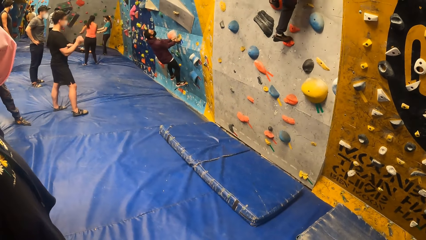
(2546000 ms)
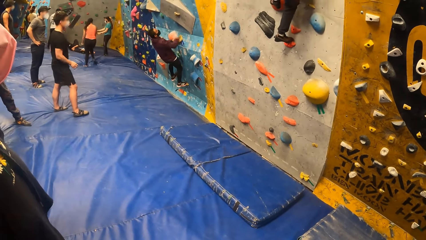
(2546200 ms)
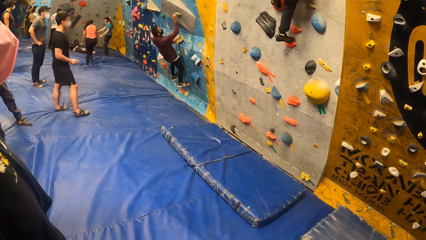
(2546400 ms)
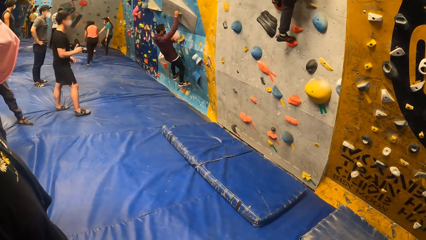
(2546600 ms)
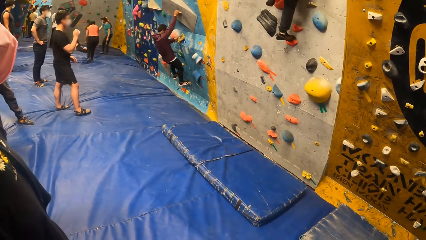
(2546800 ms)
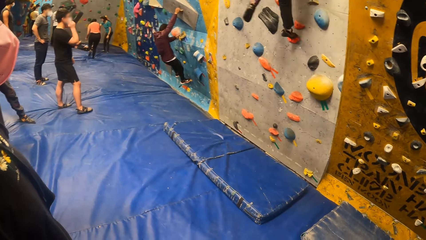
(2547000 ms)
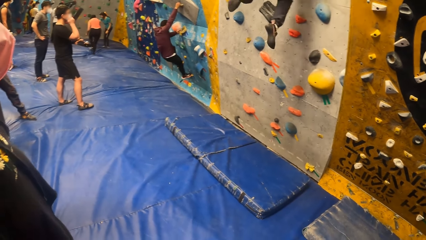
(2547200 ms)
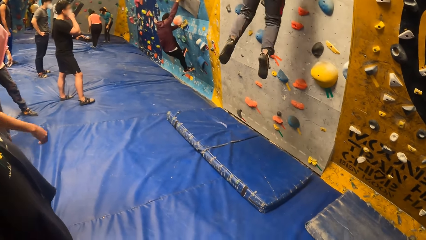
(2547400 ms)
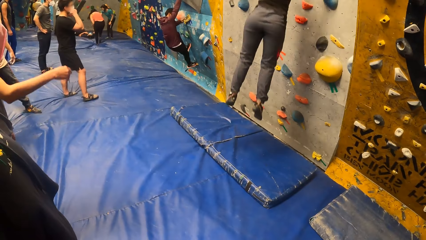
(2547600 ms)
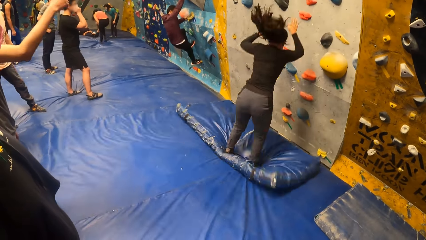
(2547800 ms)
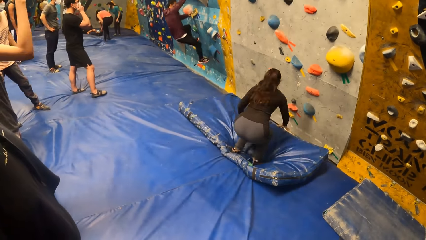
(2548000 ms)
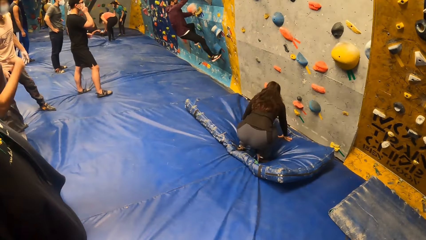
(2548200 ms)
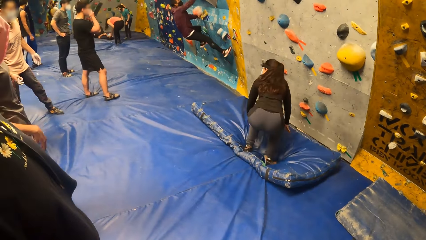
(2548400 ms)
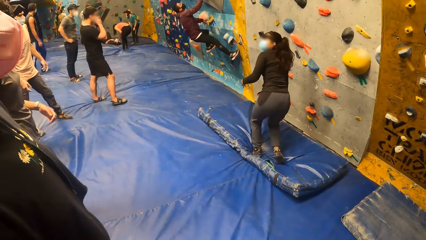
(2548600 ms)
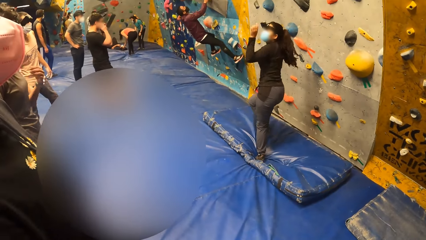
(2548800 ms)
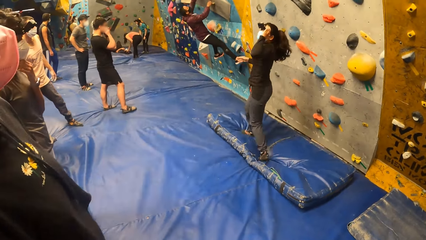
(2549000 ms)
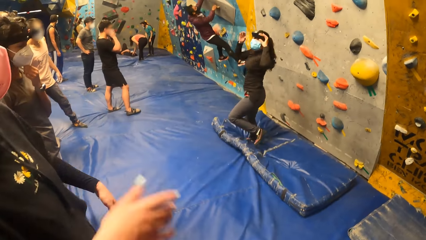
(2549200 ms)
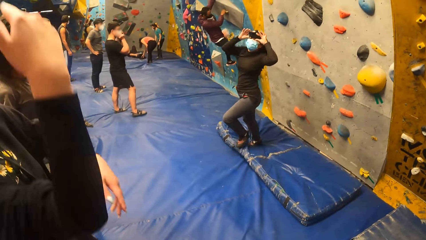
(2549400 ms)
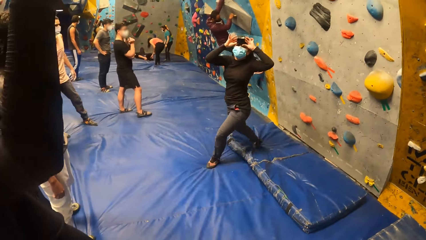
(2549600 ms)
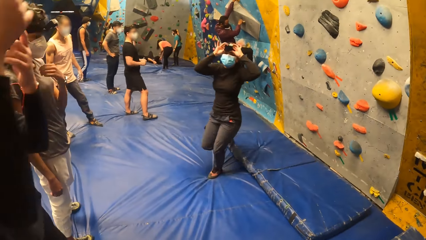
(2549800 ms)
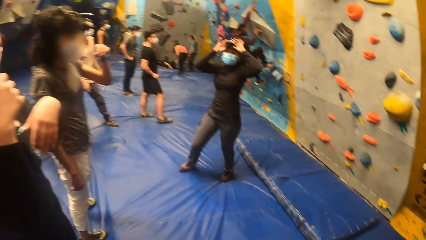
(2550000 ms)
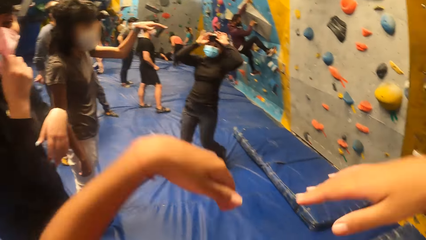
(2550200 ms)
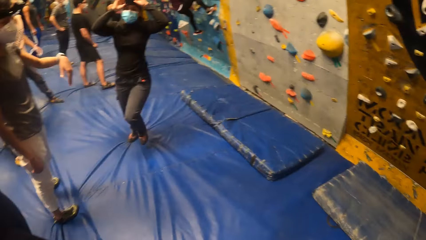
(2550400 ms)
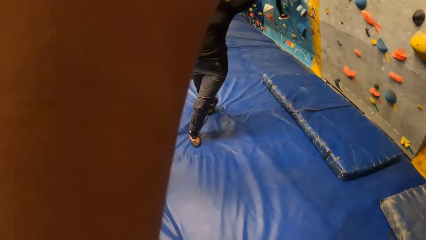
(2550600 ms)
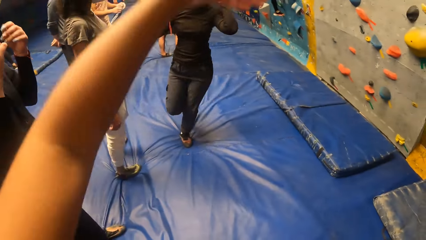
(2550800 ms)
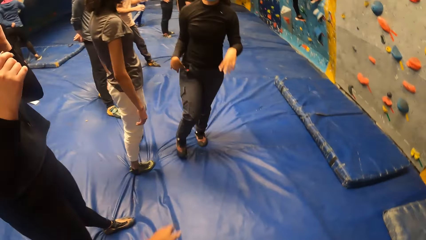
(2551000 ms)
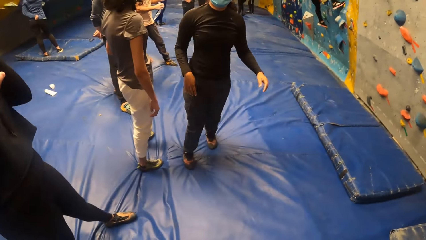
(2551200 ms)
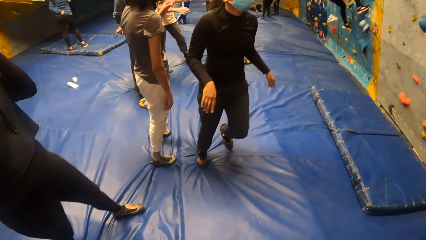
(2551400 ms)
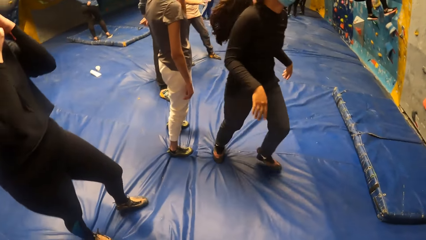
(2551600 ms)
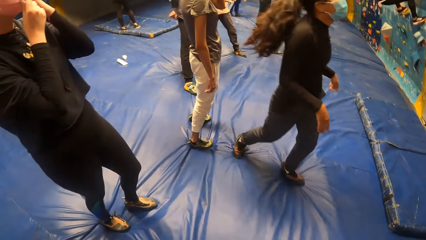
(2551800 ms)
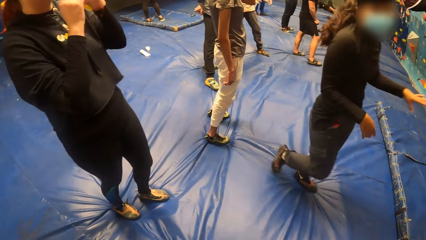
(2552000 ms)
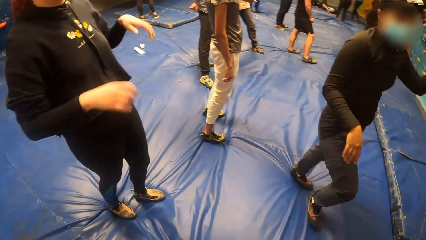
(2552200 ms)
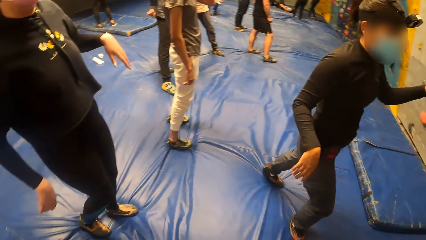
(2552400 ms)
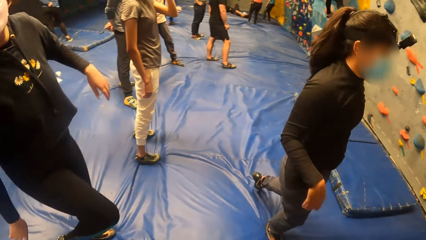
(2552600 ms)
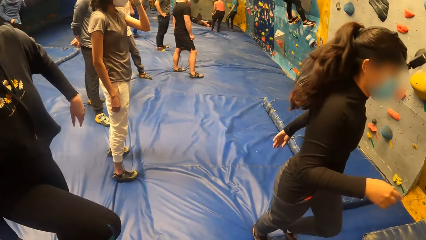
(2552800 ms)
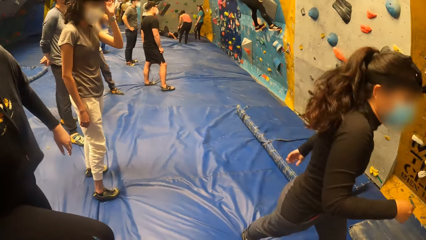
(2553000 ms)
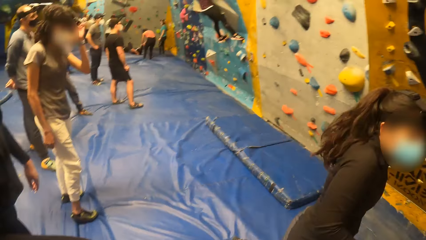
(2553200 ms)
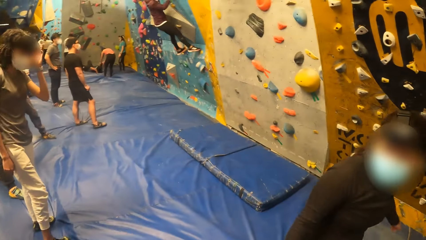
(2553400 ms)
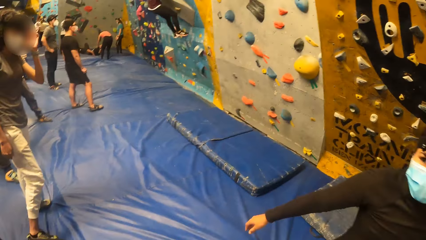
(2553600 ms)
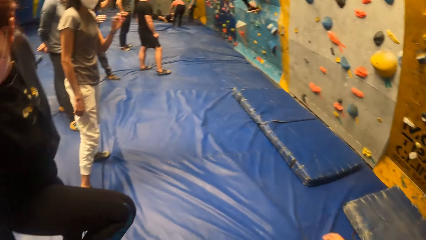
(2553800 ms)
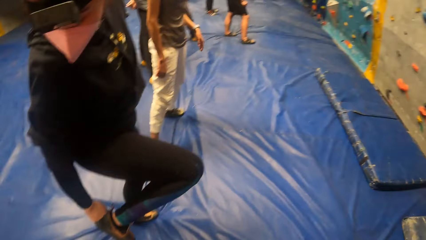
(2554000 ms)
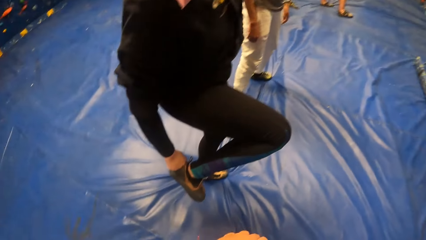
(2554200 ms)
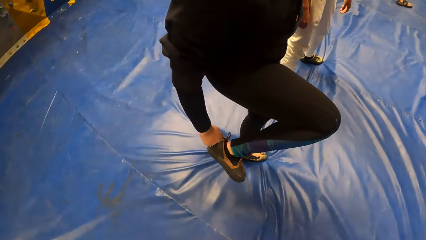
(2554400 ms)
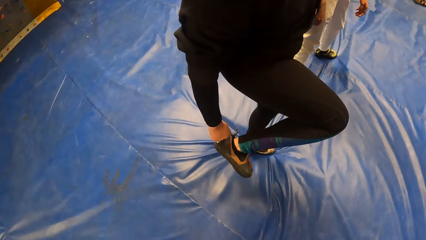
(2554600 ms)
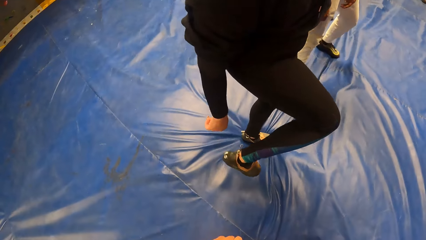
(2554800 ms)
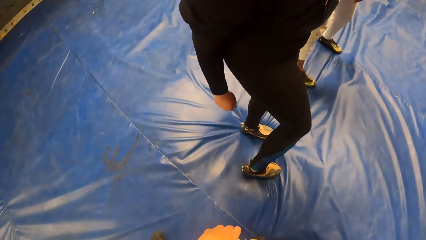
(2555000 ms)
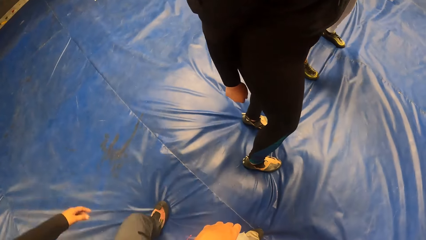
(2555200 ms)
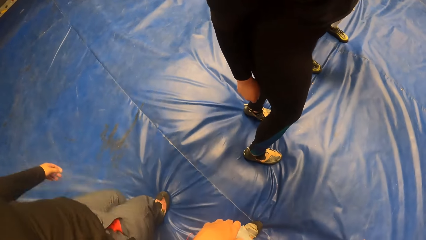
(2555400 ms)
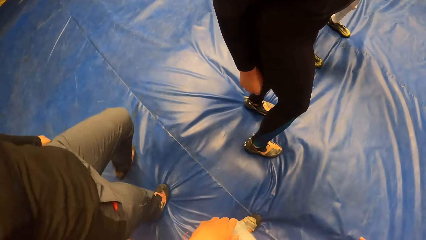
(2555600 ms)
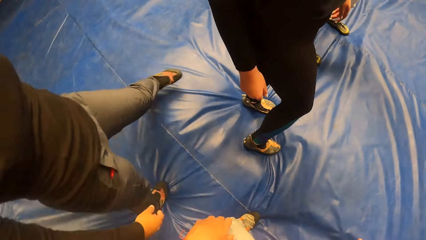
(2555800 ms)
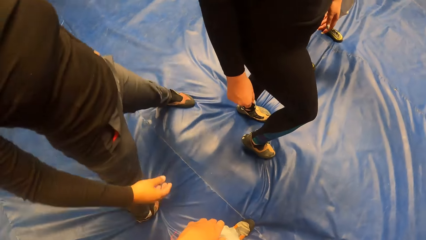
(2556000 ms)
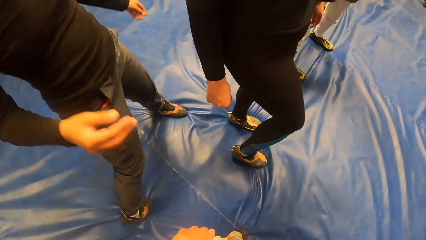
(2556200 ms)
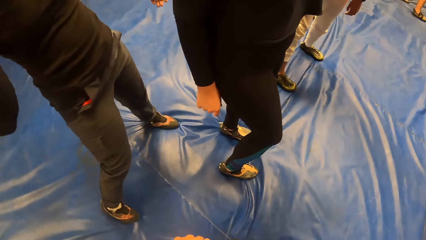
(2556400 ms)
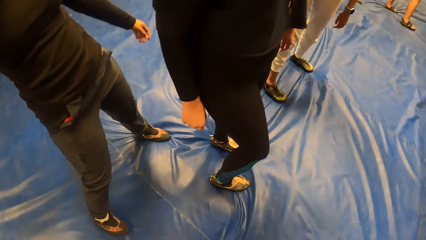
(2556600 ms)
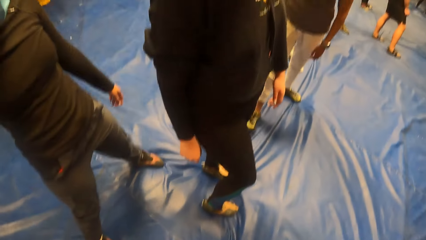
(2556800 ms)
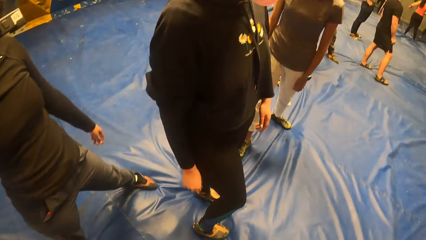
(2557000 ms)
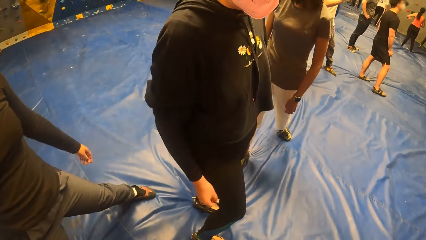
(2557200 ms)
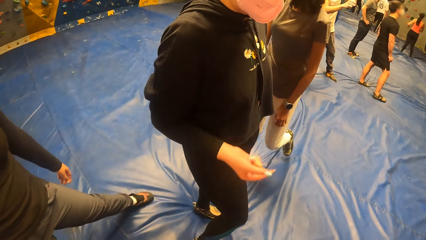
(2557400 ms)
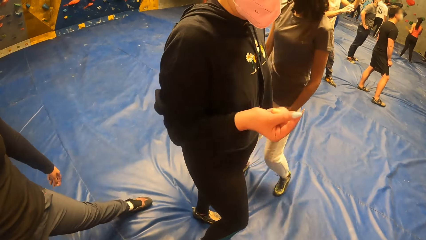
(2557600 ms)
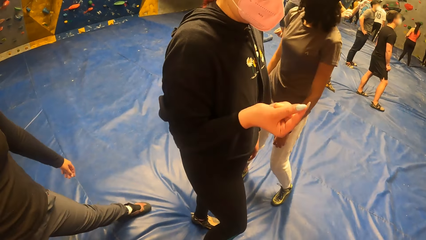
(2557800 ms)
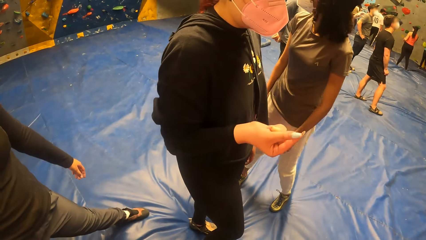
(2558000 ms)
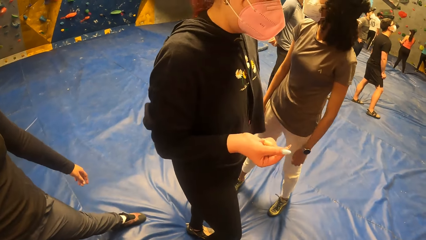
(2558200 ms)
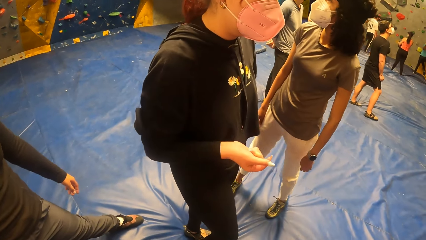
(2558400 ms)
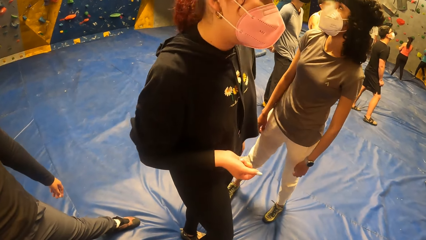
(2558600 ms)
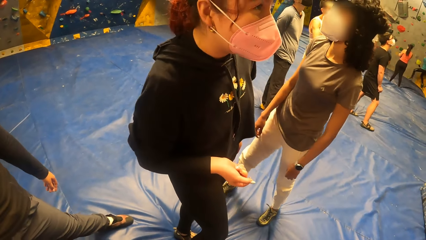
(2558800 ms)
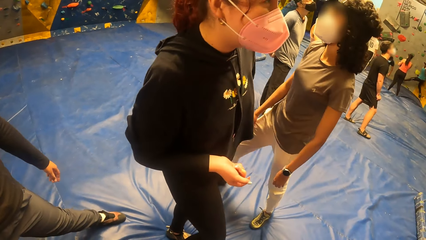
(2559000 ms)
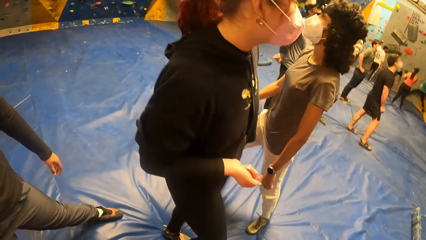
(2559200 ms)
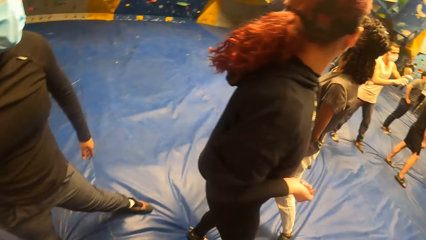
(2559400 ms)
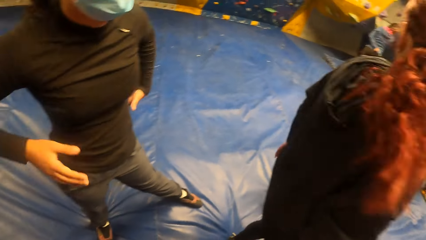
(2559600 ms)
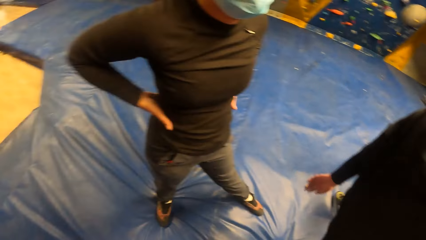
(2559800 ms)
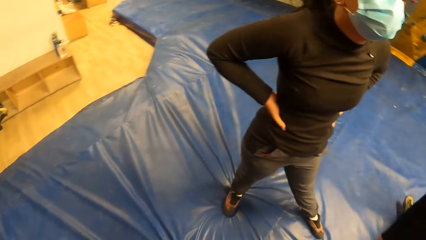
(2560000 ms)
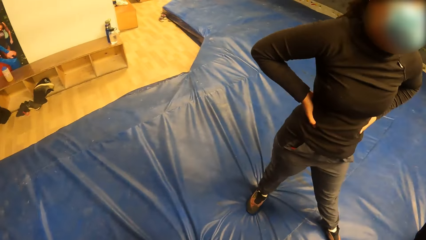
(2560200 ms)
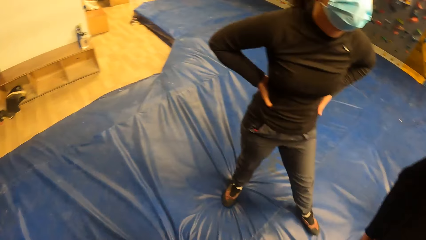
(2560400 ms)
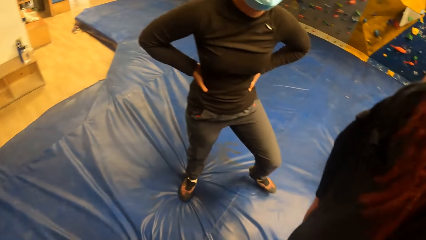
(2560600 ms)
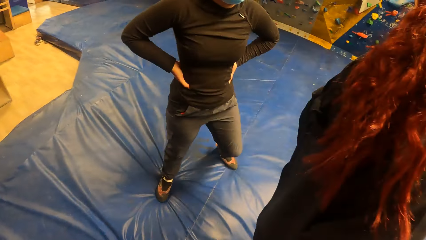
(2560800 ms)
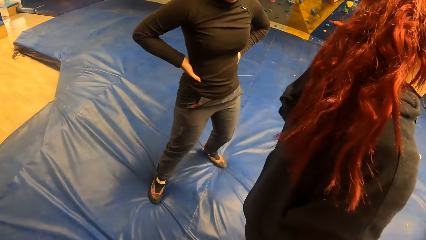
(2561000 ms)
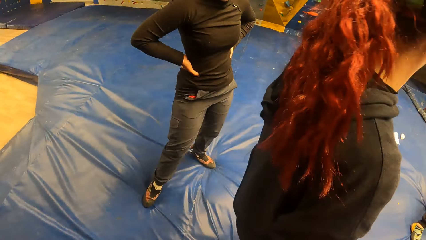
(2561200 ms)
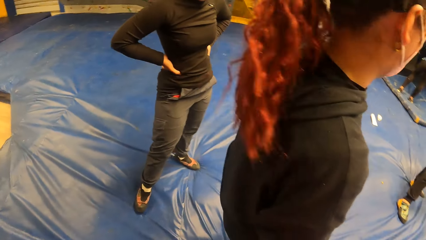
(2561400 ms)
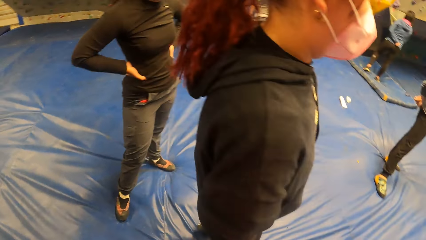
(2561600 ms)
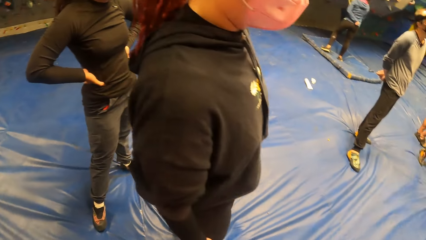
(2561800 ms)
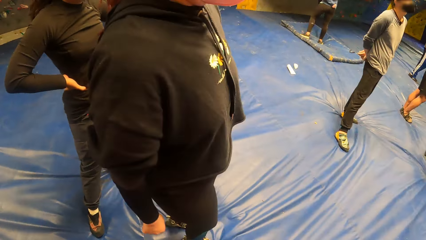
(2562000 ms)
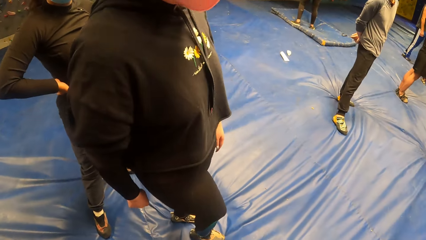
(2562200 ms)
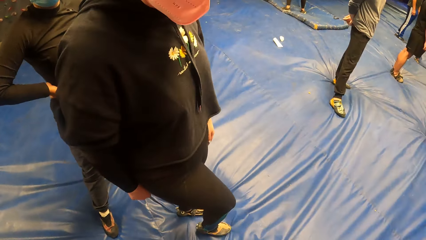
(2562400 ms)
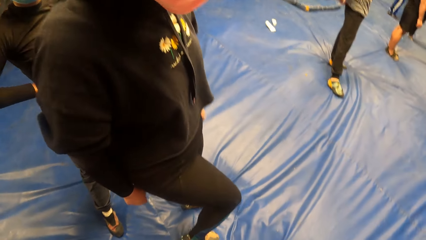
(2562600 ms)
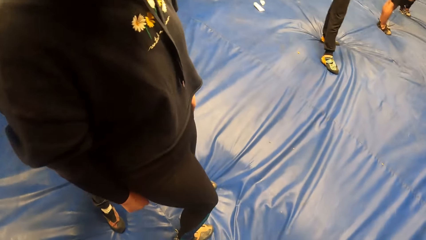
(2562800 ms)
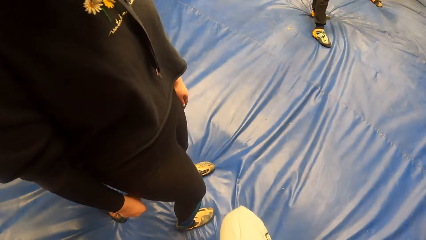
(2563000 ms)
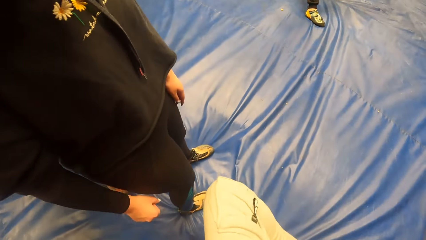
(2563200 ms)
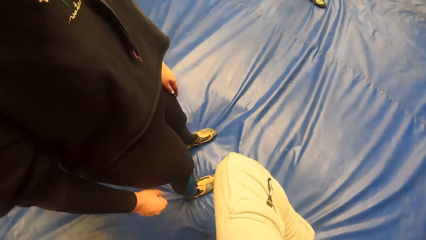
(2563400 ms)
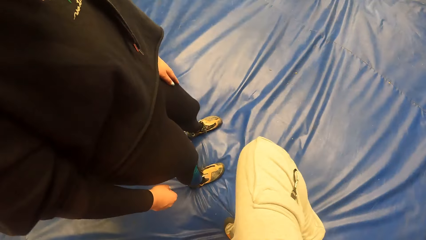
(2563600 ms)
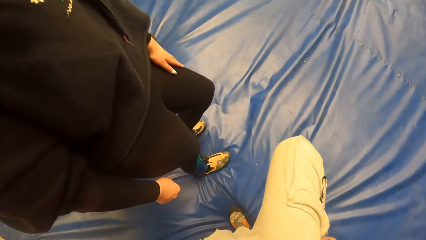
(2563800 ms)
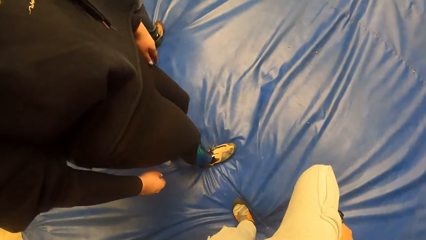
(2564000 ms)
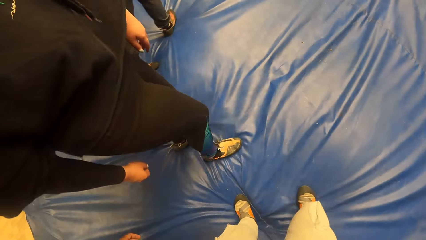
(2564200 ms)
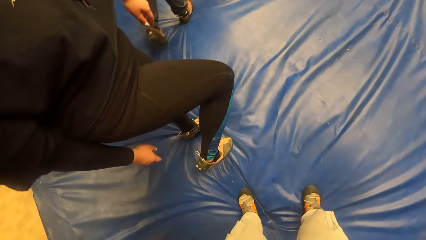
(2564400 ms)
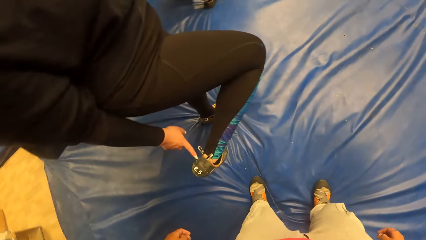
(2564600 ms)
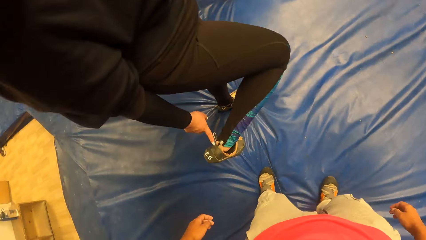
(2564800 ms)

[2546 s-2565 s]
A woman jumps off the climbing wall. She turns and walks around. The woman interacts with the camera wearer and a group of people. The camera wearer raises the hands. Another woman adjusts a sneaker on her right leg with her right hand. The camera wearer looks at the other woman's leg. They look at the other woman. They turn around. They look at the other woman. They lift the leg. They put the leg down.
